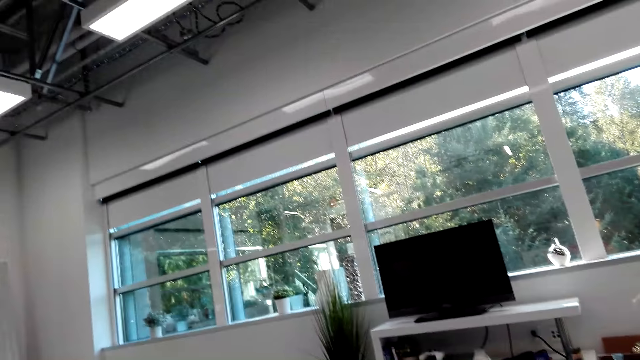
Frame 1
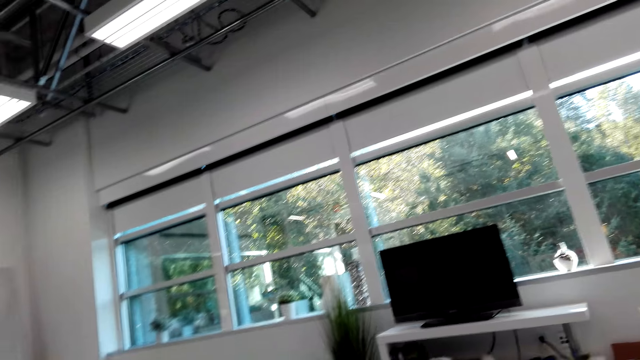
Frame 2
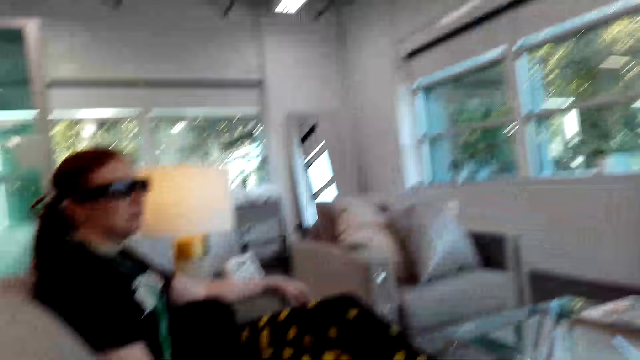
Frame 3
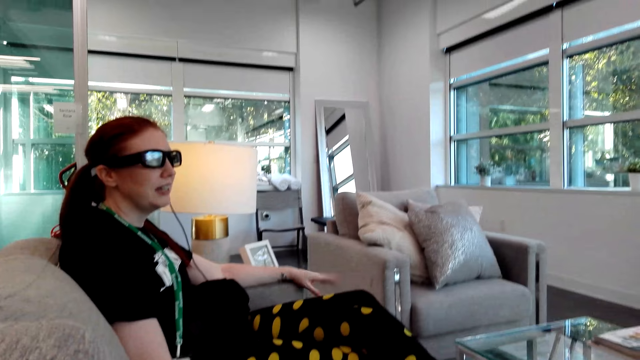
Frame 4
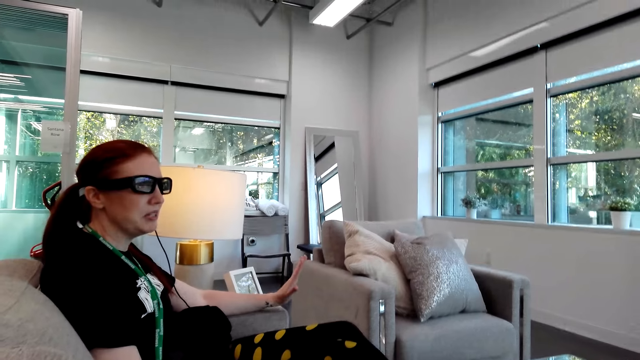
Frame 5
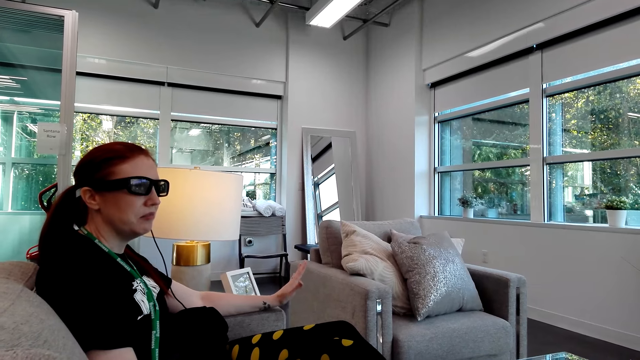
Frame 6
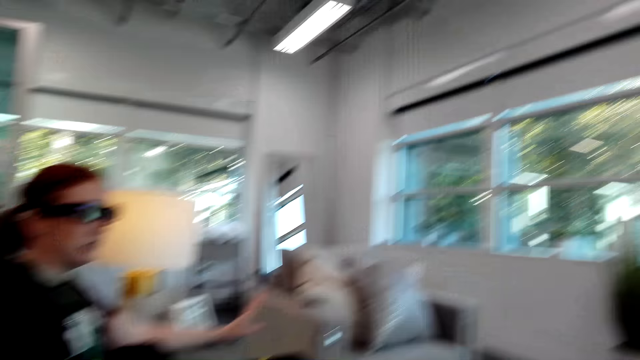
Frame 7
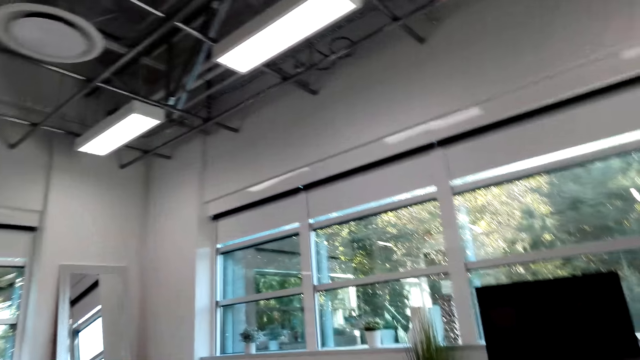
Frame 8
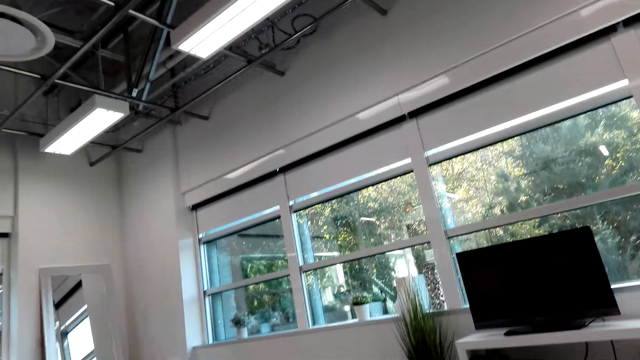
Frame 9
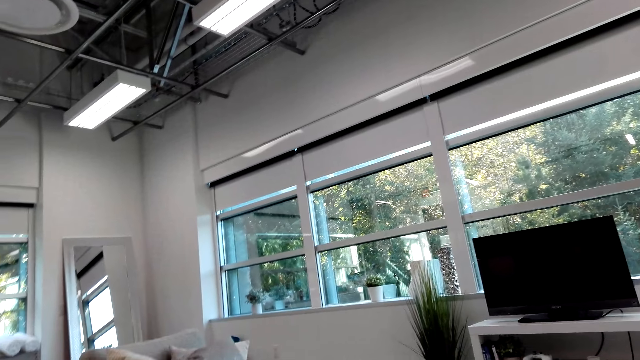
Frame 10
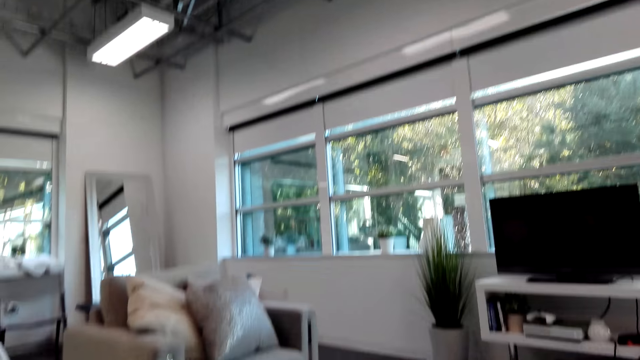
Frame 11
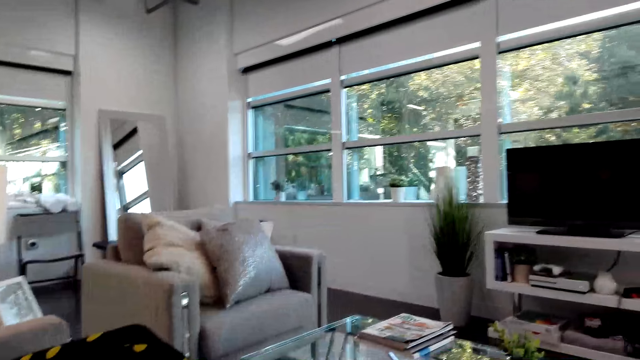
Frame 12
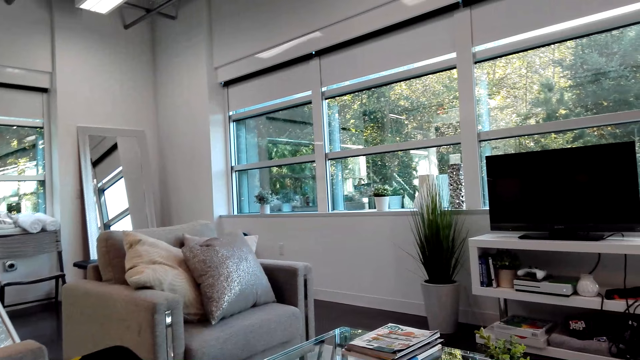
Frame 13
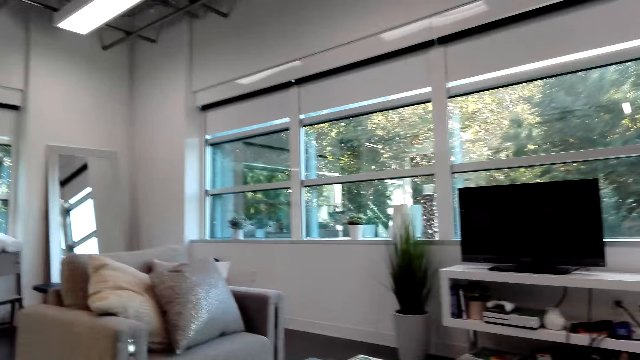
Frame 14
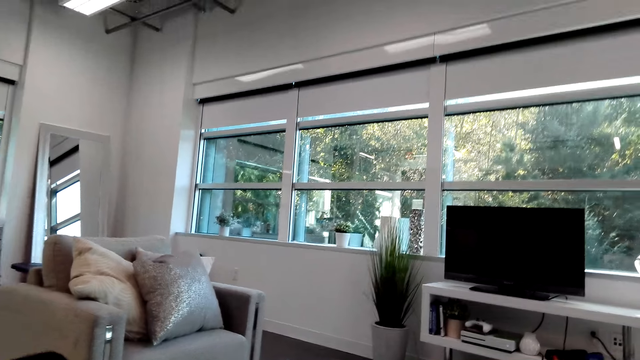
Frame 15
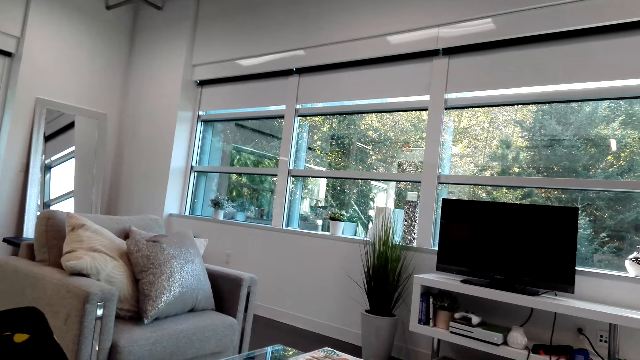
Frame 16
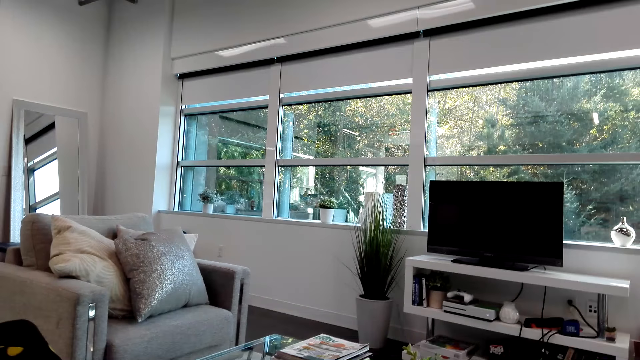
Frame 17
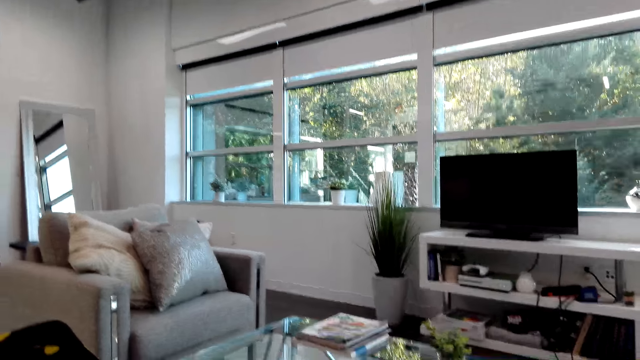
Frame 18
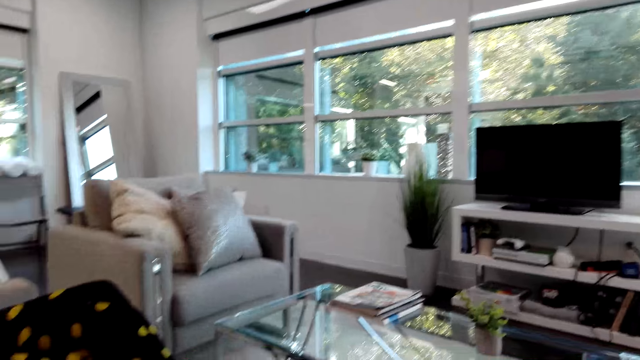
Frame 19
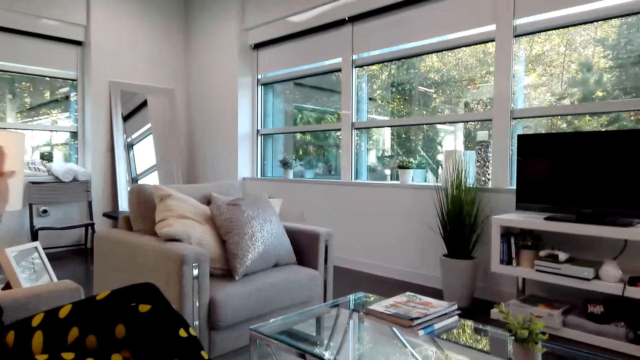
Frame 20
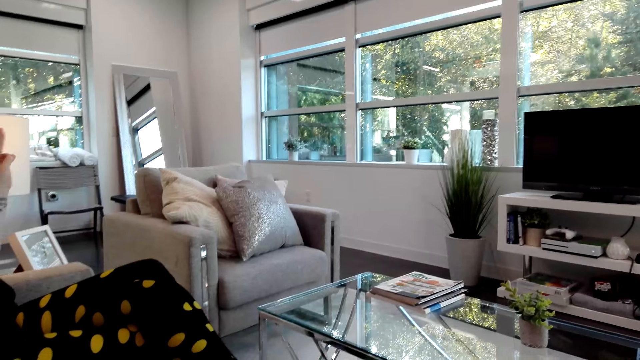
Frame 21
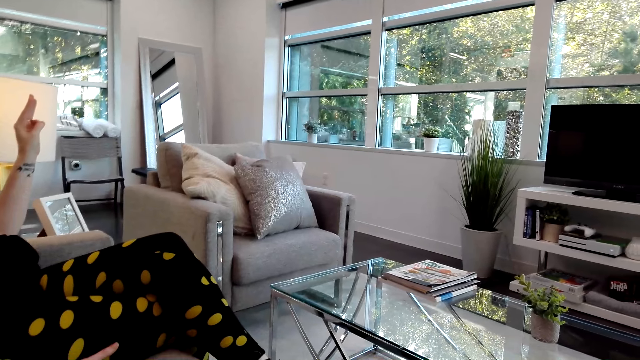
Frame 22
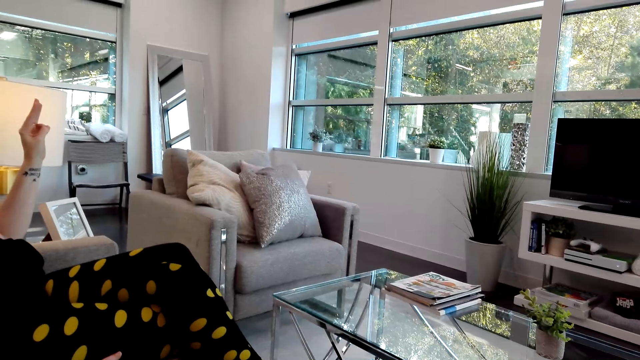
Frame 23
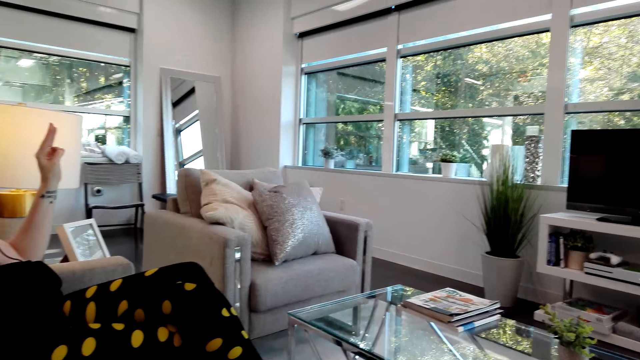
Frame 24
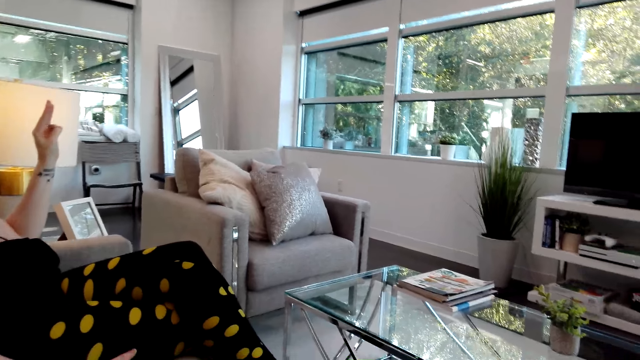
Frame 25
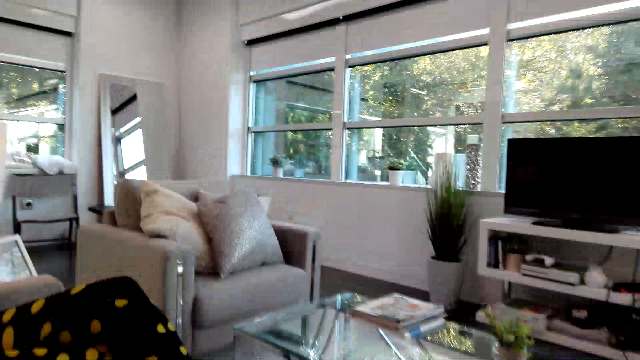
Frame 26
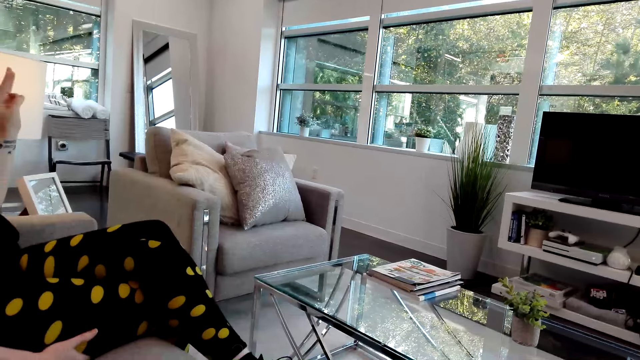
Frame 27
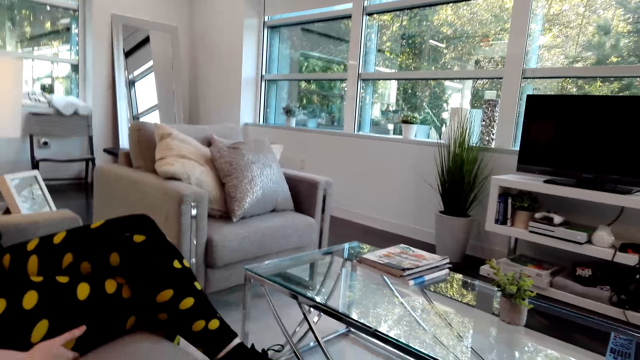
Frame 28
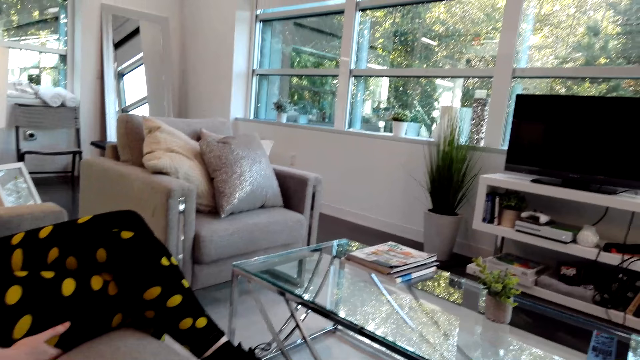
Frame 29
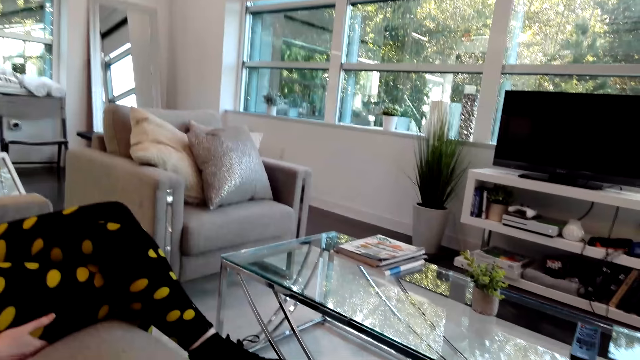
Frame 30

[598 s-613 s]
A person talks to the camera wearer. The camera wearer looks aside. The person moves the left hand.

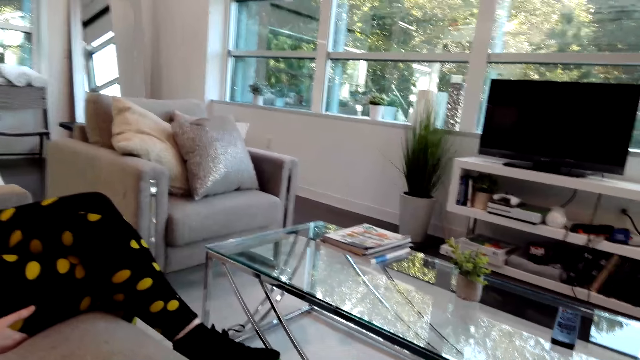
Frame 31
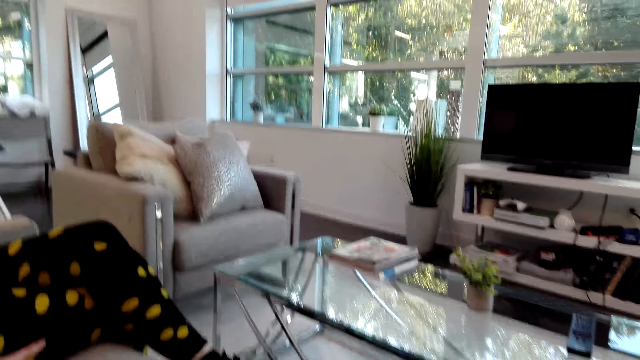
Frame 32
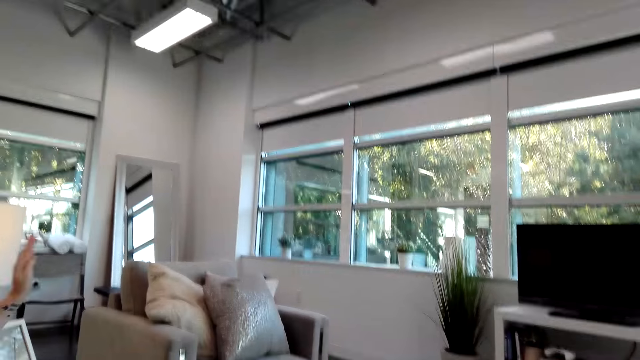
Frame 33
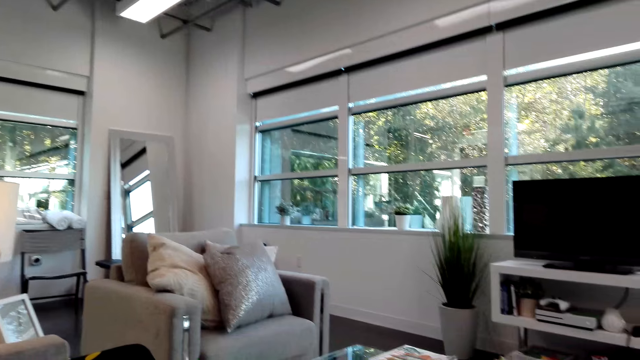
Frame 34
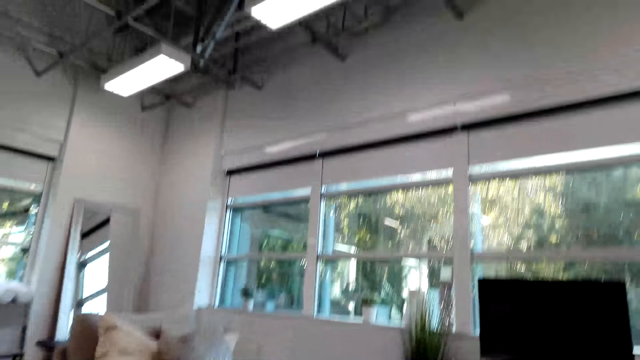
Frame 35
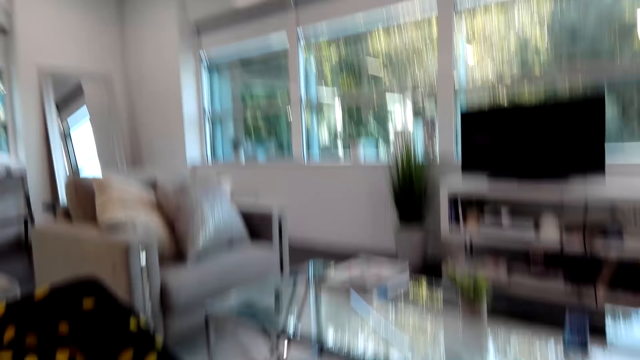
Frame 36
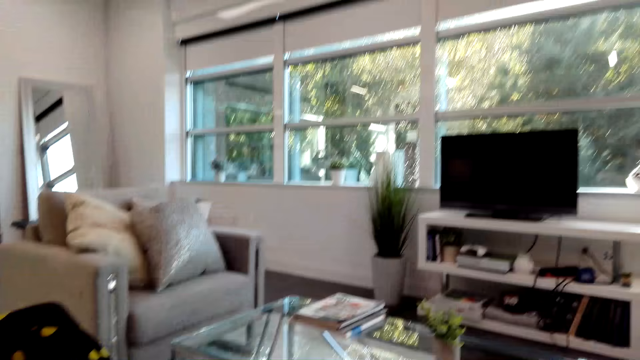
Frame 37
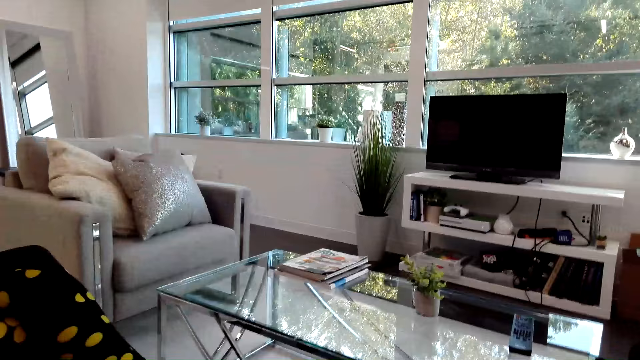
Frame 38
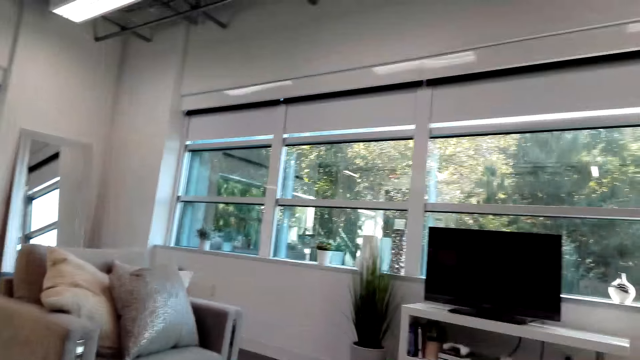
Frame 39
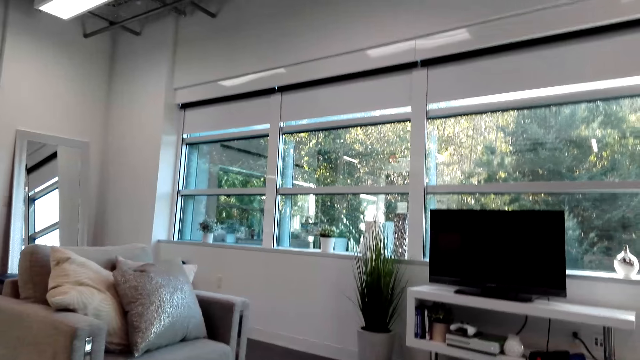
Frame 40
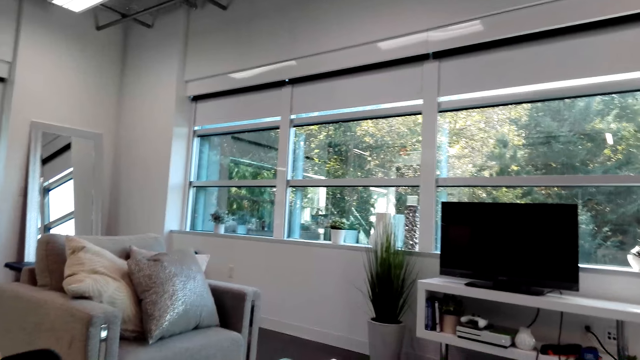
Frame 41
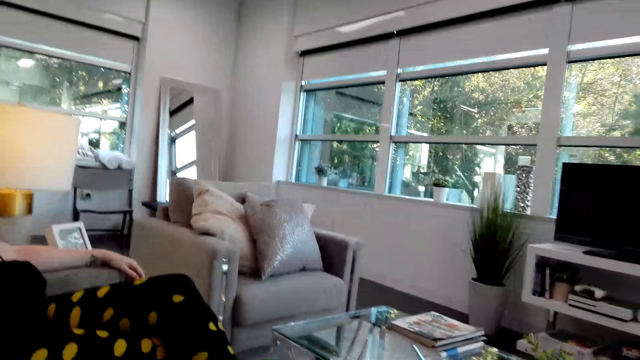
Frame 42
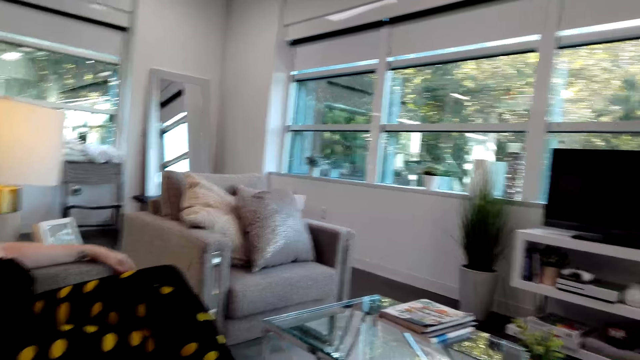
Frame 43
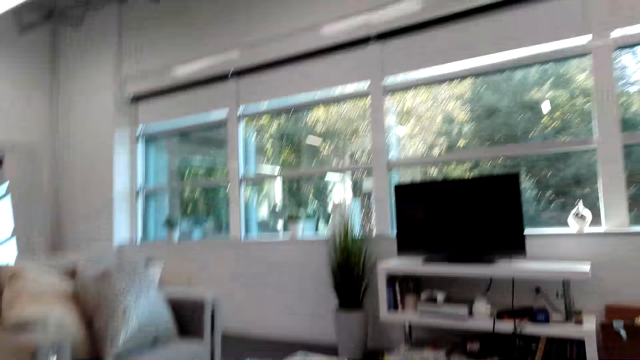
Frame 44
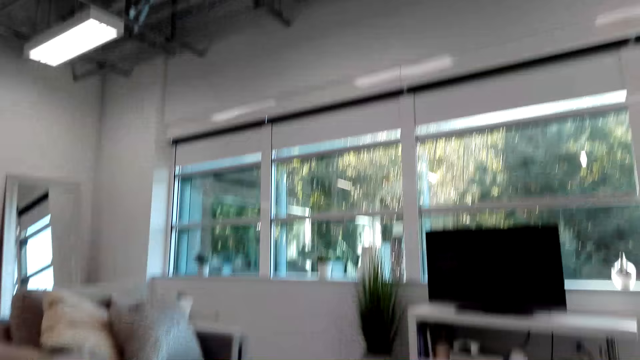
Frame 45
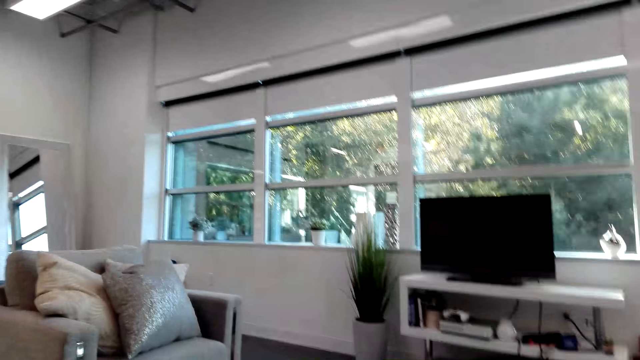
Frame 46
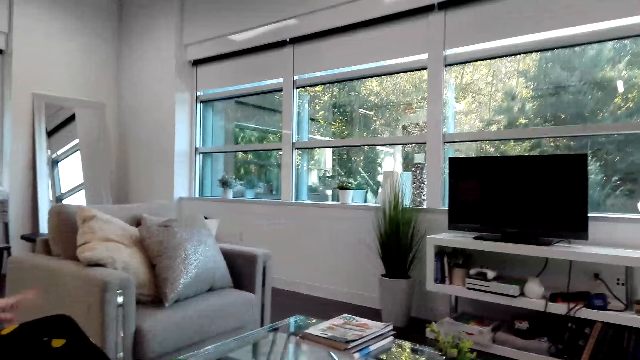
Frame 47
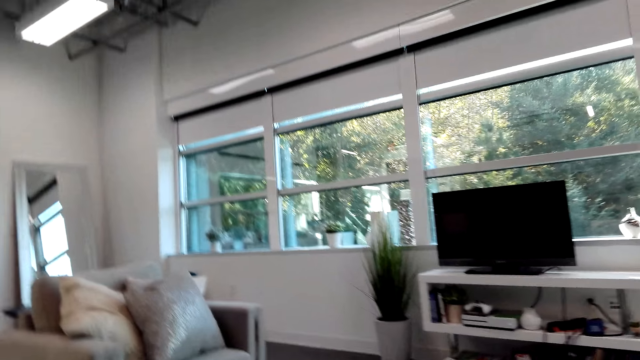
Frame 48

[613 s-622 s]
The camera wearer looks aside.
